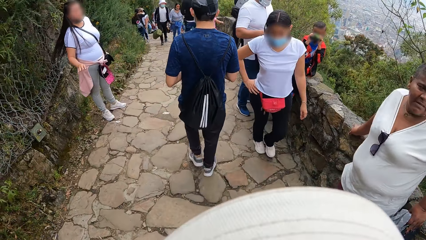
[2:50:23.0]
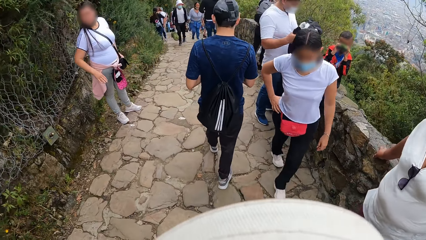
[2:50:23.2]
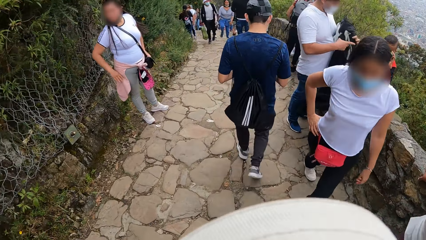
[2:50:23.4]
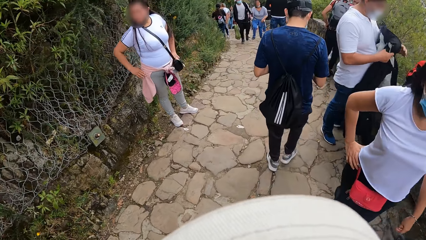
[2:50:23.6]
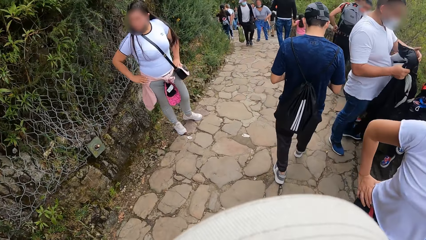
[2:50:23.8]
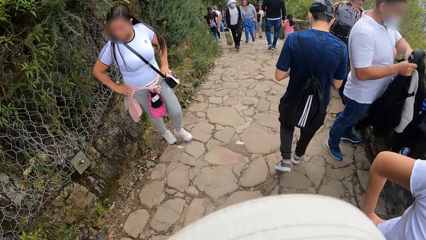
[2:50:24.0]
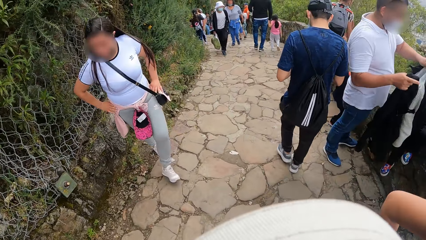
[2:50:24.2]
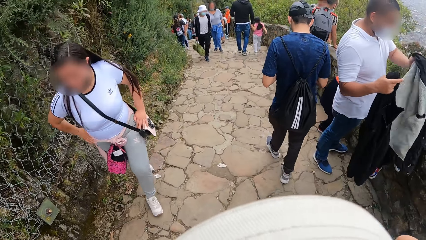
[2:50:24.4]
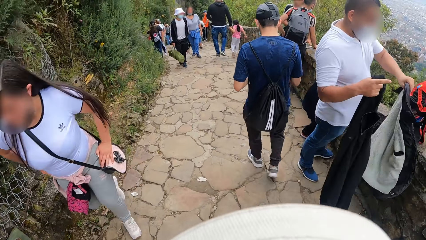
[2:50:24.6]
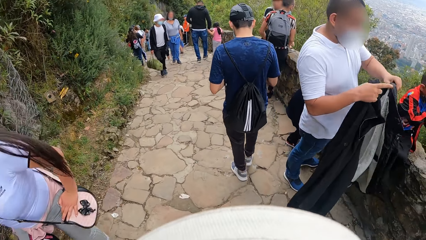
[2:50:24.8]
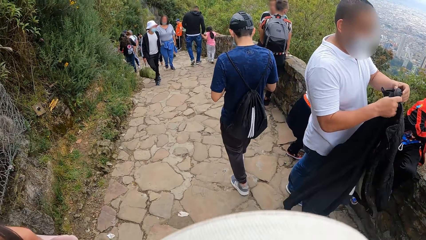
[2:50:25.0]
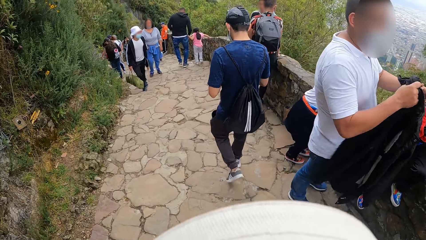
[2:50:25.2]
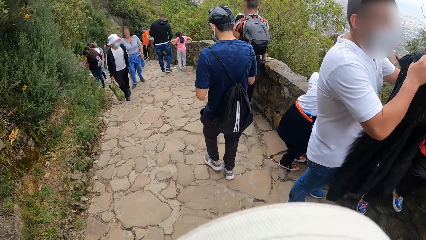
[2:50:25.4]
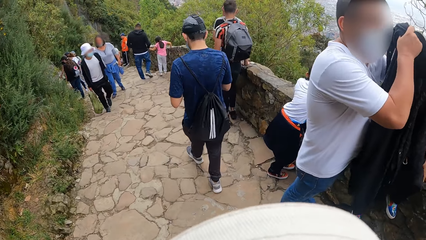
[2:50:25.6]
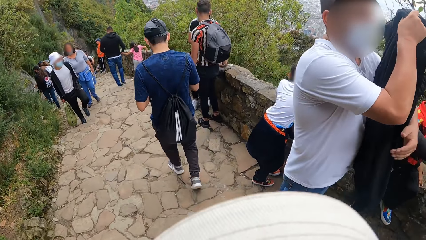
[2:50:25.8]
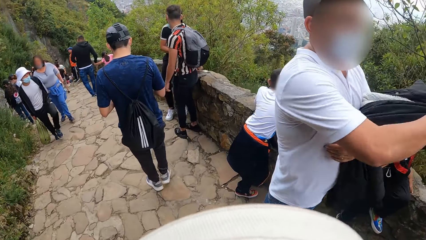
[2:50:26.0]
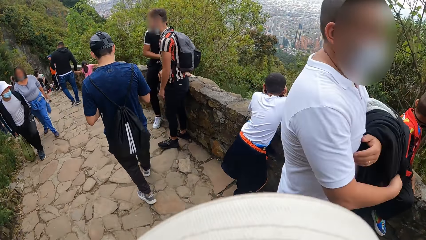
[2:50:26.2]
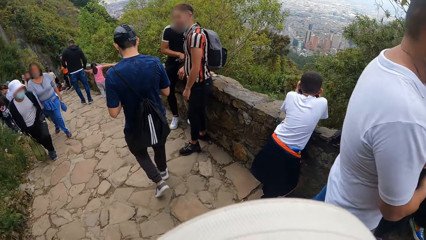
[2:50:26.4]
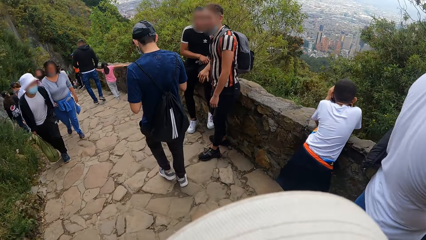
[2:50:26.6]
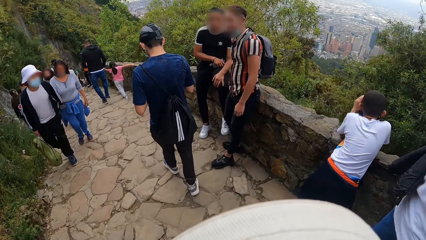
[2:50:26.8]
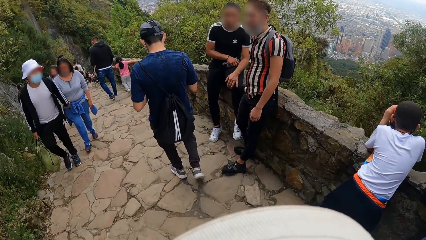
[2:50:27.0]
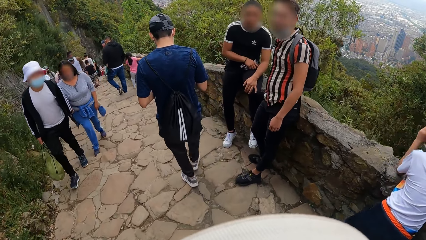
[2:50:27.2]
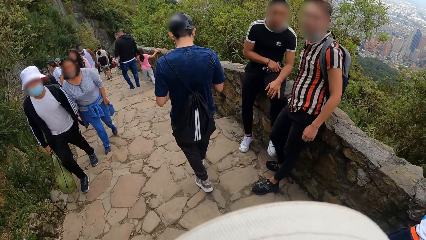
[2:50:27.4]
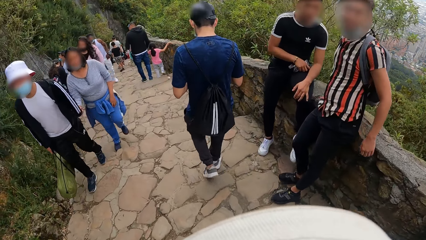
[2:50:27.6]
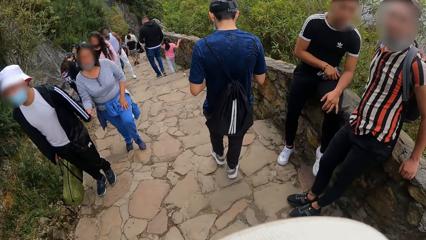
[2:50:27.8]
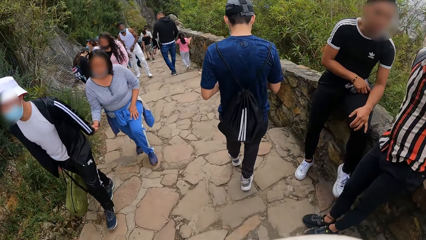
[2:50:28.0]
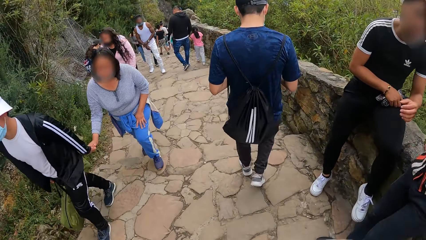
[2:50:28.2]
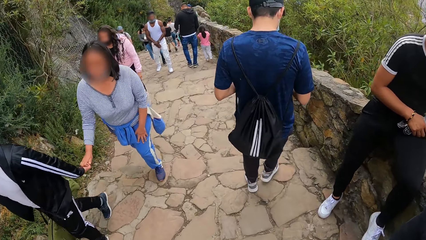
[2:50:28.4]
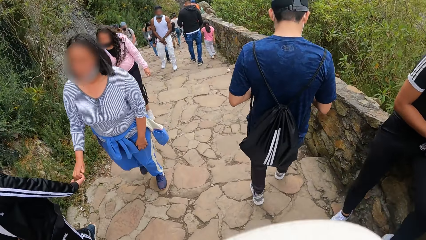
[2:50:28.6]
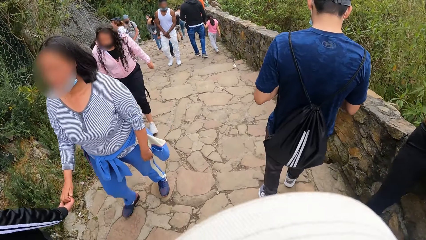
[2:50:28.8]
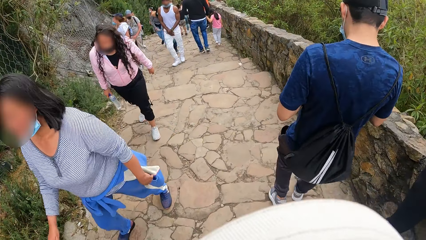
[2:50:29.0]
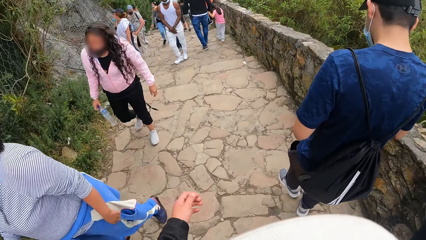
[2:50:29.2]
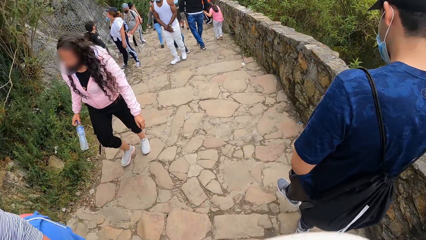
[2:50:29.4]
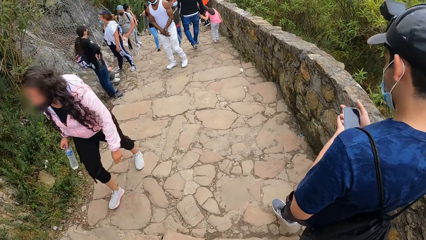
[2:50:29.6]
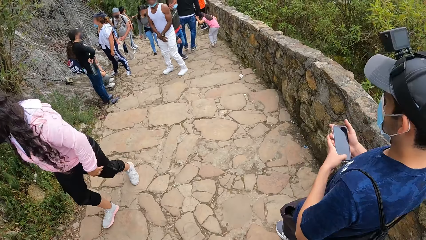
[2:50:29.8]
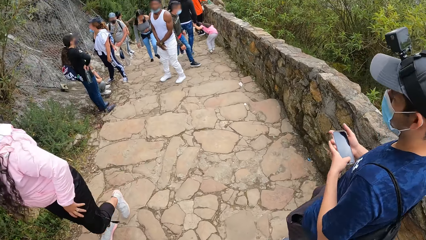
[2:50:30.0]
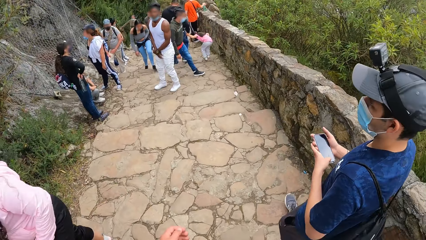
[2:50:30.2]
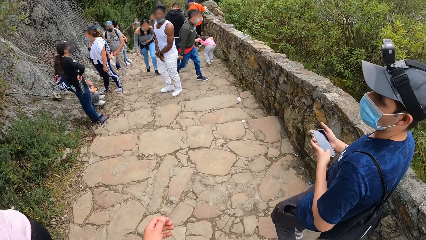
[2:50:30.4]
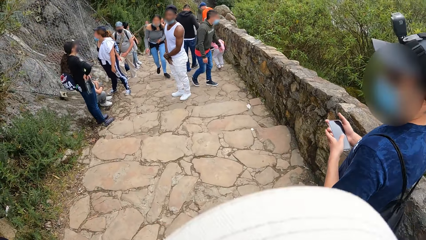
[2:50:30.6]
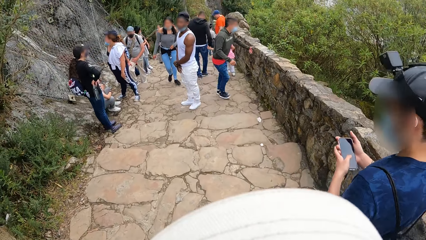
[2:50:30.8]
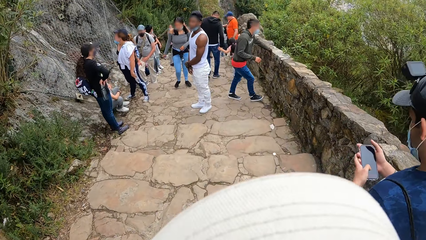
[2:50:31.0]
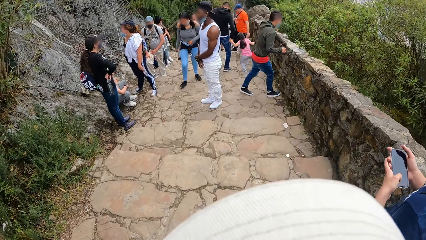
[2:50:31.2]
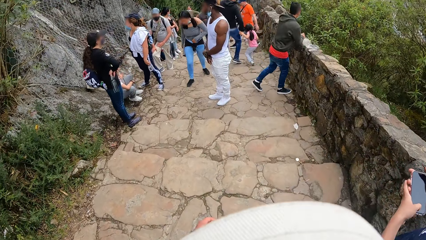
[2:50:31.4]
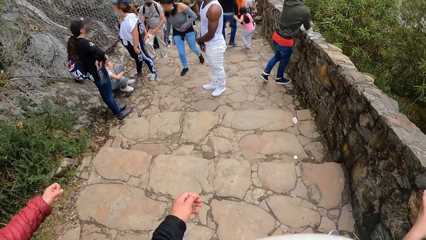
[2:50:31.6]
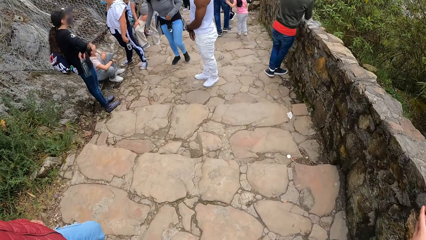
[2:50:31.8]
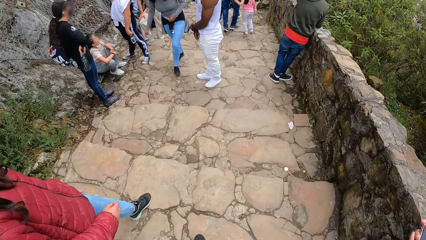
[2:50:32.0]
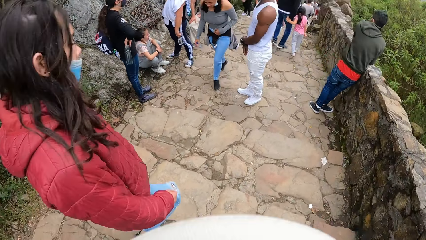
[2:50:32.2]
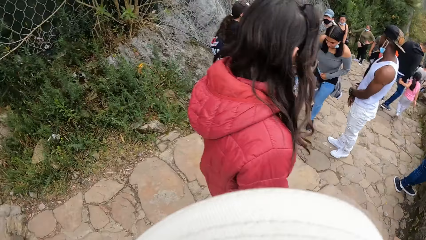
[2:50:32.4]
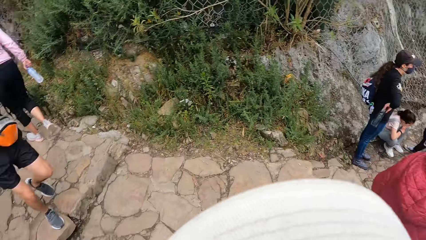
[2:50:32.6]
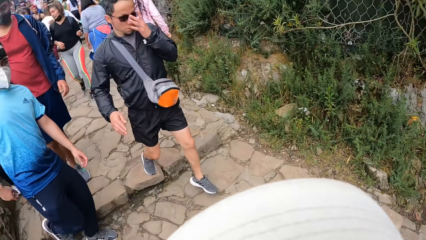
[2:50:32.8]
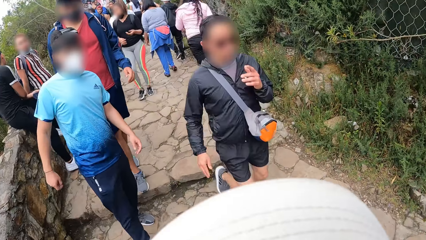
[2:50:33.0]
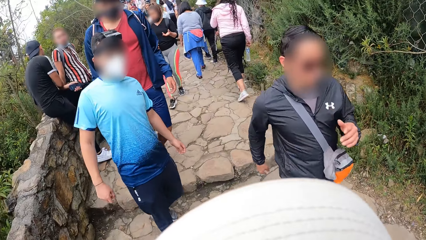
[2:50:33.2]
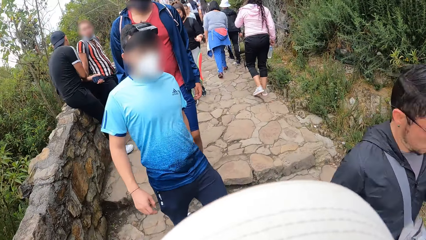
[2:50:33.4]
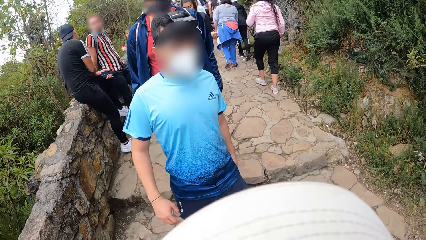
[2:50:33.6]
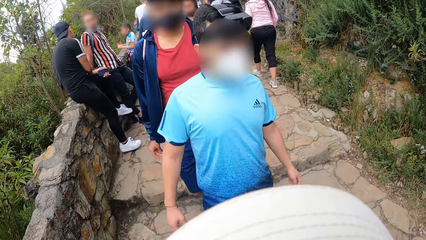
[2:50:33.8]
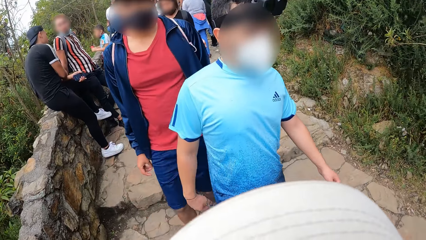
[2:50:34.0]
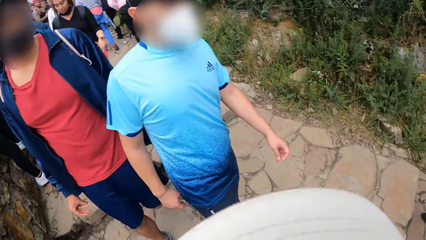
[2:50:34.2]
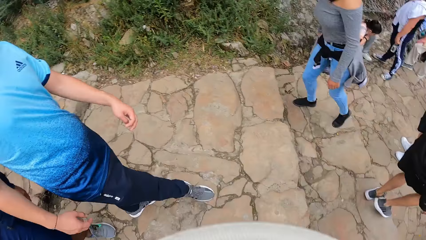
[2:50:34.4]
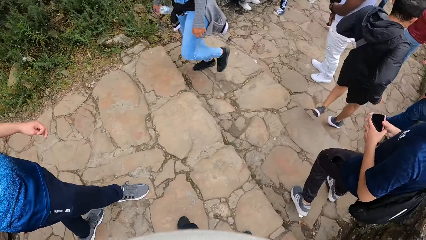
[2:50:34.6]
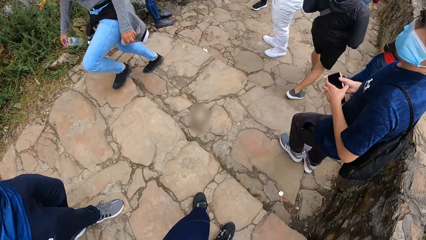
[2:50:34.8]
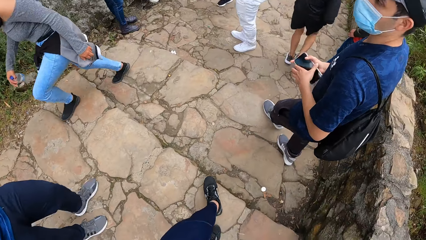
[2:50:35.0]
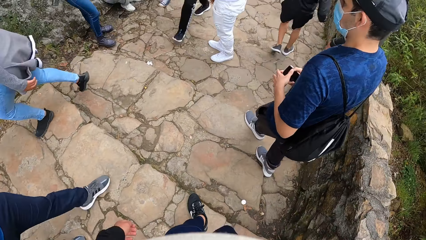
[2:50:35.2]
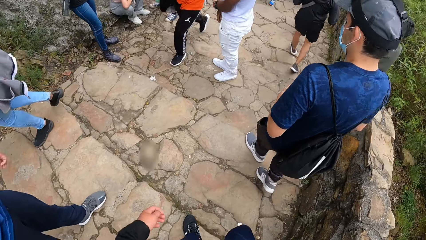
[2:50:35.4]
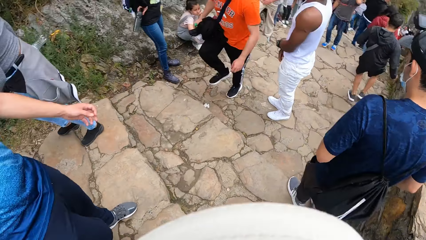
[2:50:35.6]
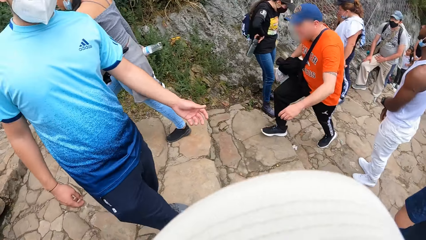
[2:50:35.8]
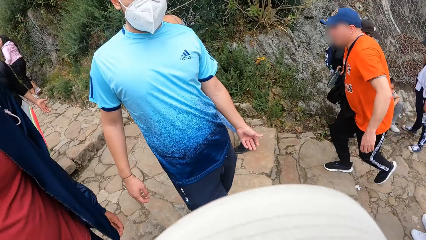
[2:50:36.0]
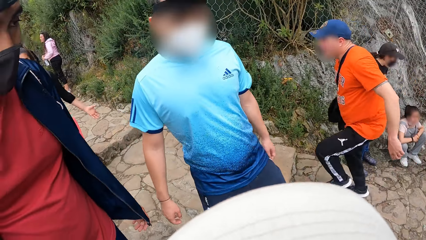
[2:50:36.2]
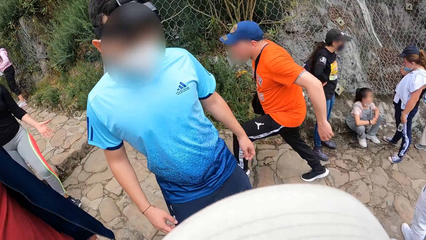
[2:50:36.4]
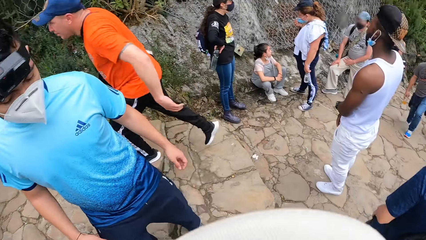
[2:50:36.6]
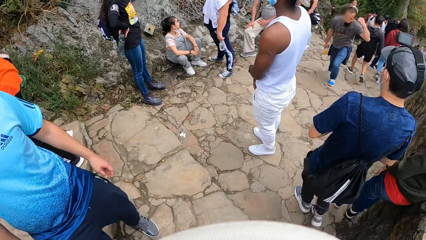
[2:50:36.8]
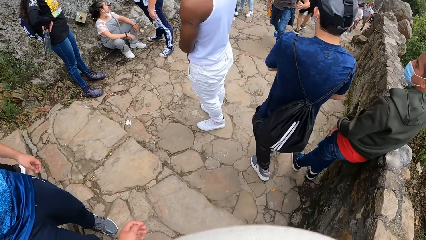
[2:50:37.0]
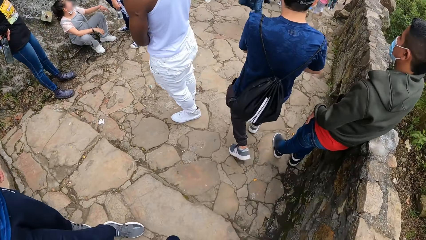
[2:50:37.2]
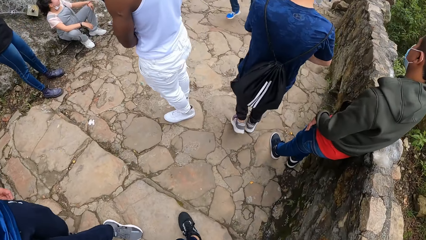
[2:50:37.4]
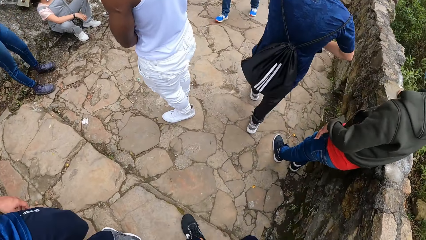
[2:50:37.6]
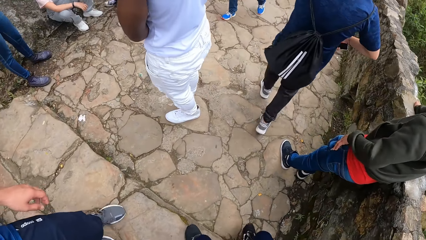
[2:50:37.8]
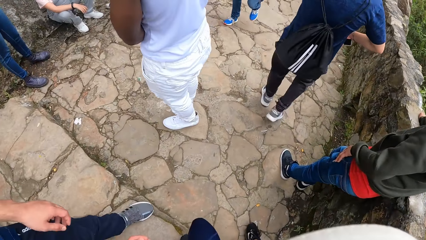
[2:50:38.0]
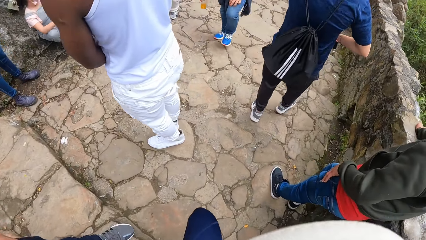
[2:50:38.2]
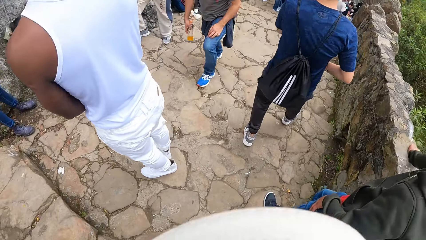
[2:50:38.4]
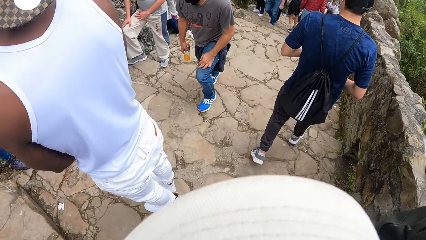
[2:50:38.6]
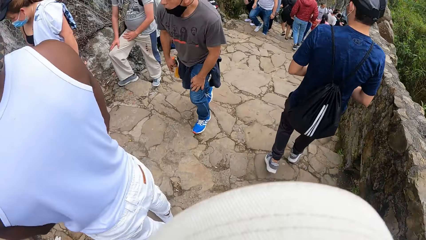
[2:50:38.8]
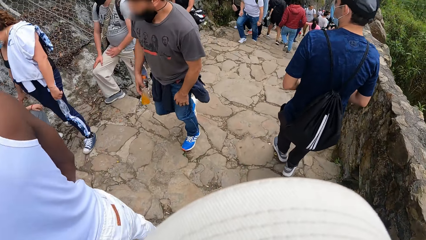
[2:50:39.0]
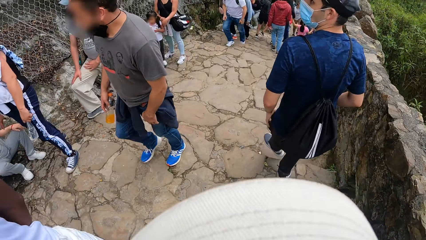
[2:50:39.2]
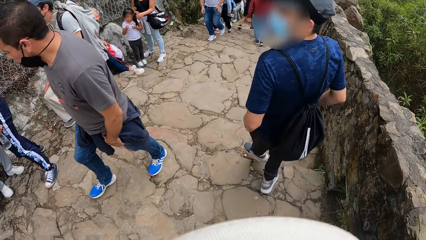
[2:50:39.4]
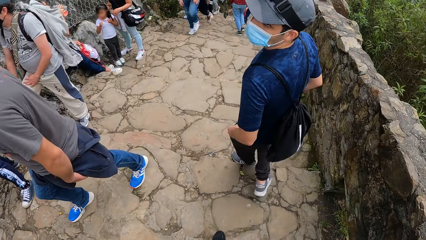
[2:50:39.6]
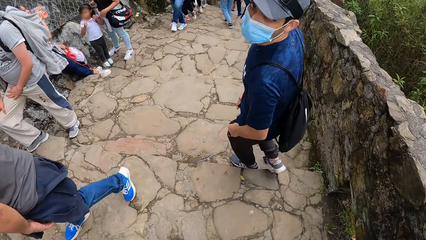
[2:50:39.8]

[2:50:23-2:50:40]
The camera wearer walks around. A man operates a phone in his hands. The camera wearer climbs down the stairs. They look around. They interact with another man. They climb down the stairs.
